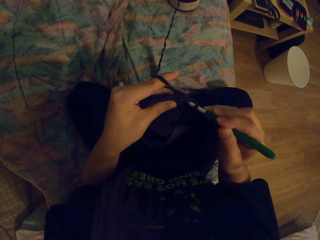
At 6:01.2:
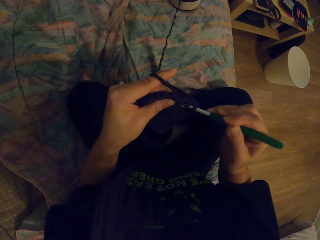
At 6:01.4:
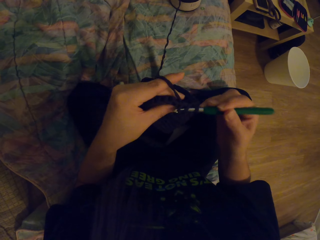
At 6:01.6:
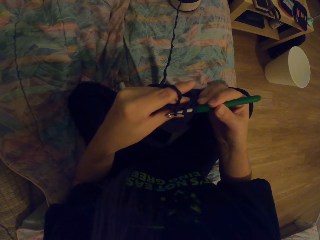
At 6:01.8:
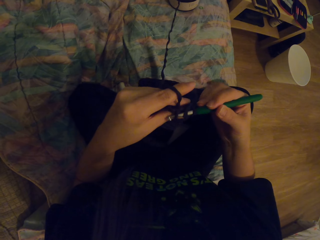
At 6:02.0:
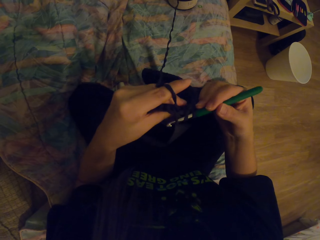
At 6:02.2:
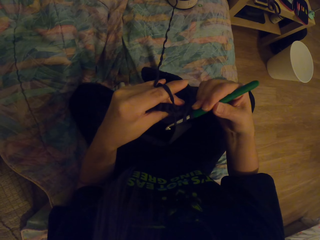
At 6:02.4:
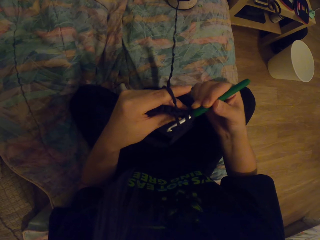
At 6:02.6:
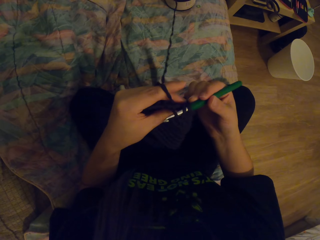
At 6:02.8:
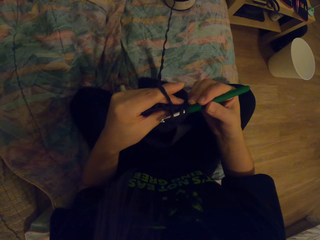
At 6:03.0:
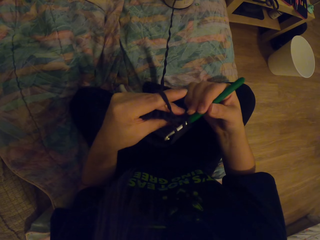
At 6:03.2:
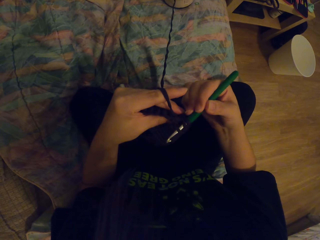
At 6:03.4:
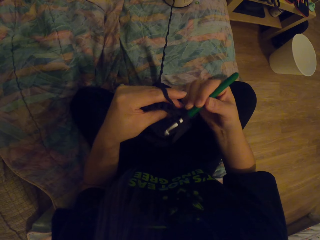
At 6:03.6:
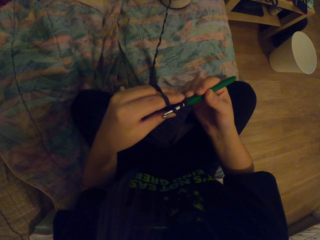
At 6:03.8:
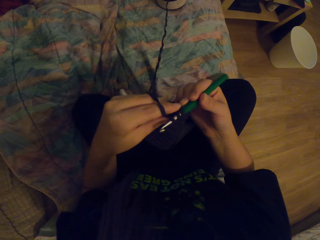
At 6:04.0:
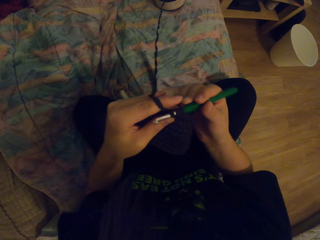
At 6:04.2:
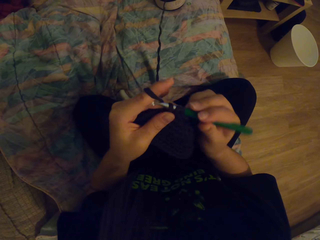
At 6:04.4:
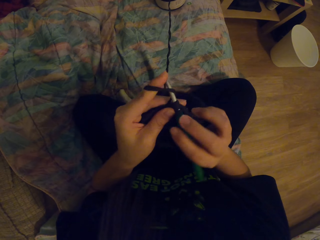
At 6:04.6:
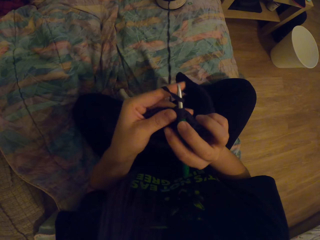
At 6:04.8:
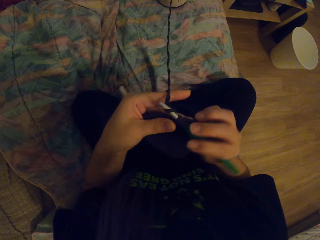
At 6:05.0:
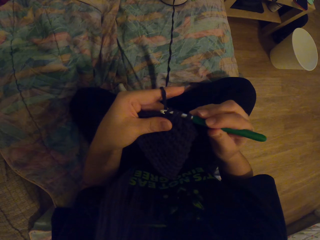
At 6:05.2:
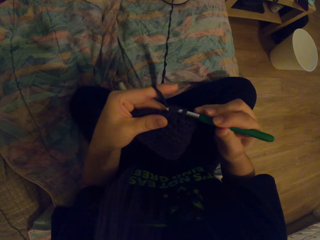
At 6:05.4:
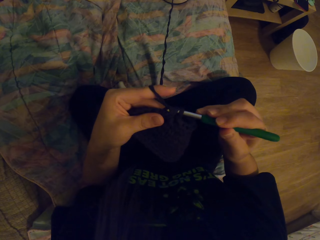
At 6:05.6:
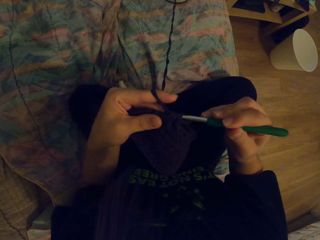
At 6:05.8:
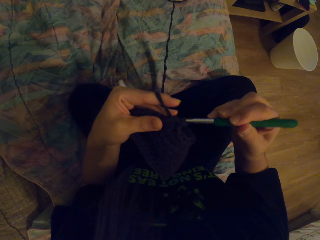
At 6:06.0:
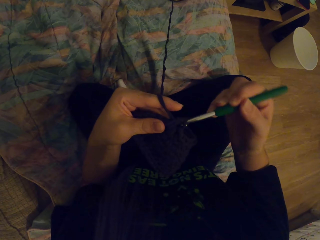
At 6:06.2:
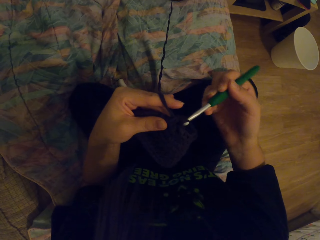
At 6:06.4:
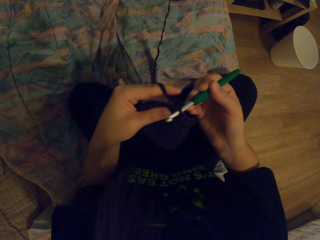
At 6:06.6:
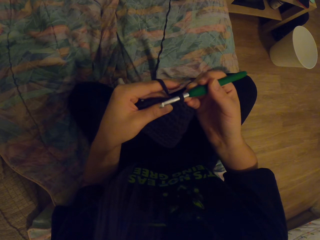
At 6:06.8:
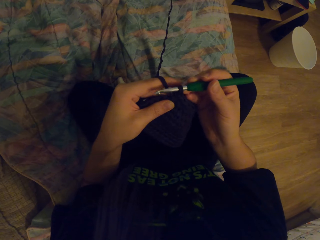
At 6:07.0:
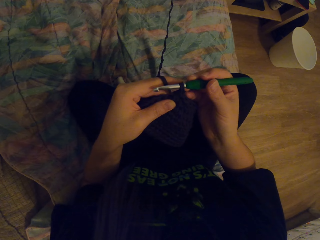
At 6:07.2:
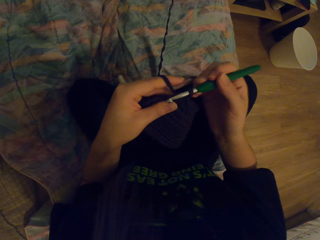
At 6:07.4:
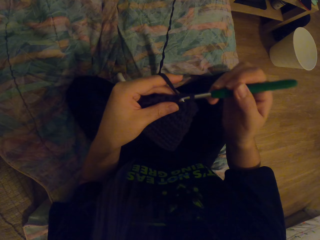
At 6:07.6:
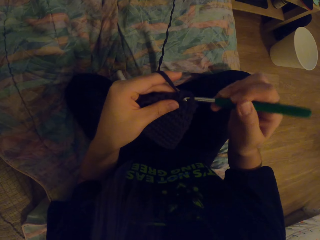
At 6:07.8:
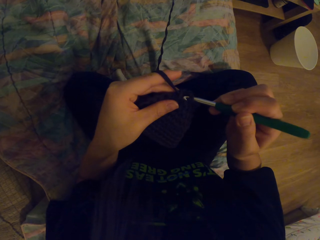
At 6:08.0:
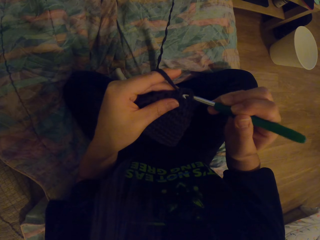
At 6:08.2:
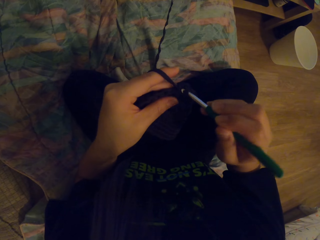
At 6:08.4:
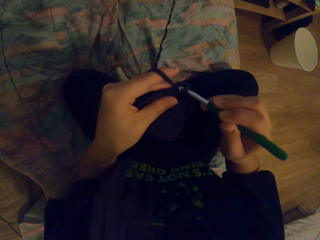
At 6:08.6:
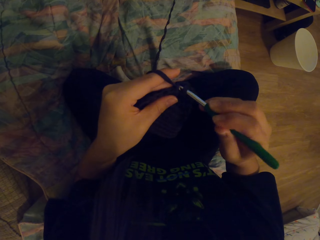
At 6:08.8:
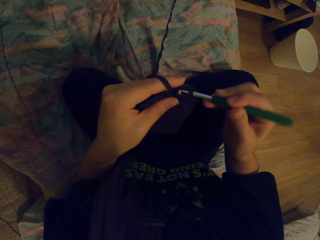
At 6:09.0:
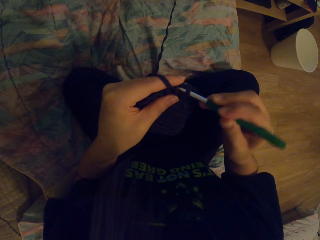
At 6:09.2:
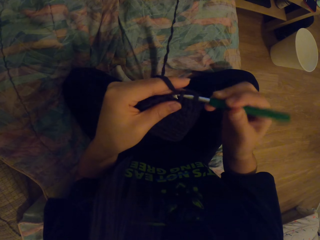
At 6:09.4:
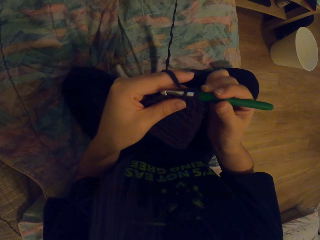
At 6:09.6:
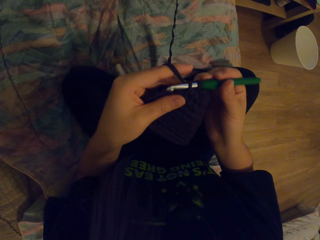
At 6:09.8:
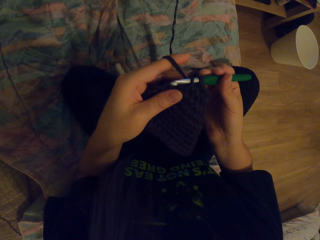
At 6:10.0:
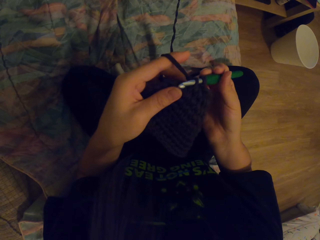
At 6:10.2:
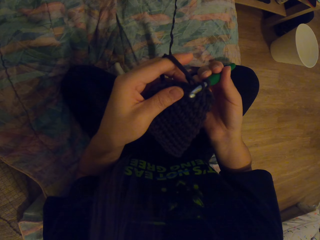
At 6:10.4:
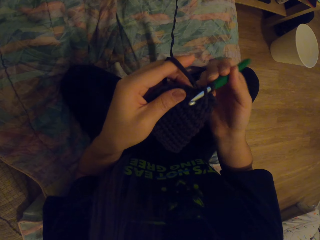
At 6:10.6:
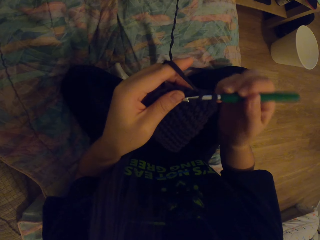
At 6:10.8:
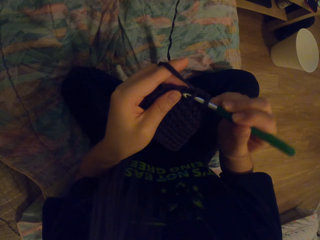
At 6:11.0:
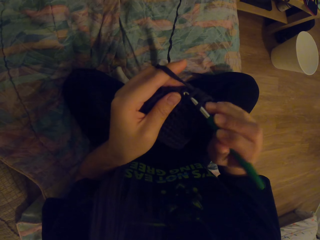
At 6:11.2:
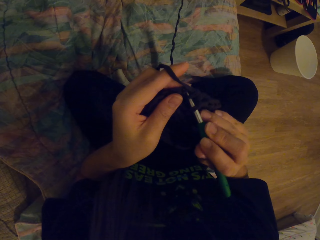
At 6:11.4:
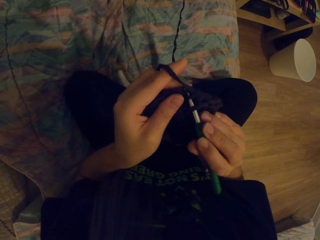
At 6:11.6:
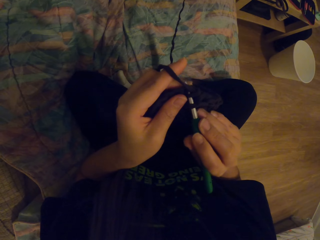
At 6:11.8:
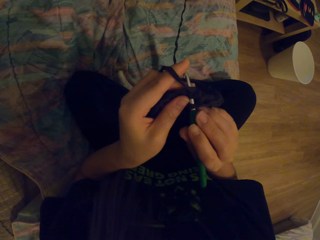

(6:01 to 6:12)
The camera wearer pulls the yarn with the hook. They crochet a garment using the yarn and the hook.

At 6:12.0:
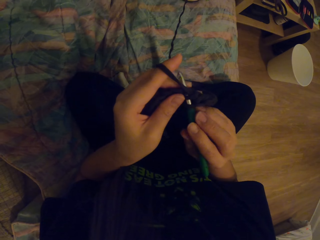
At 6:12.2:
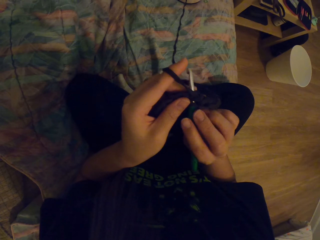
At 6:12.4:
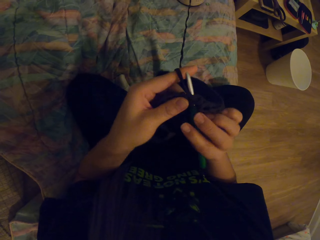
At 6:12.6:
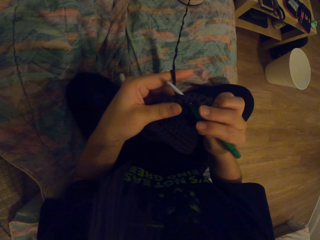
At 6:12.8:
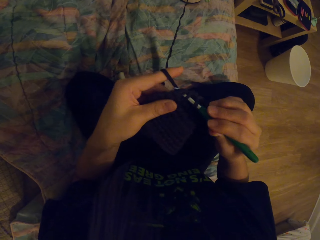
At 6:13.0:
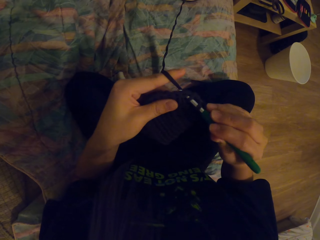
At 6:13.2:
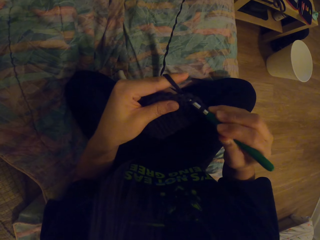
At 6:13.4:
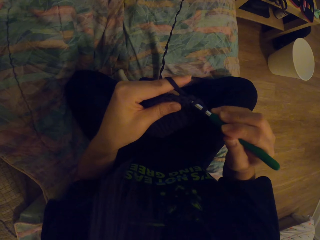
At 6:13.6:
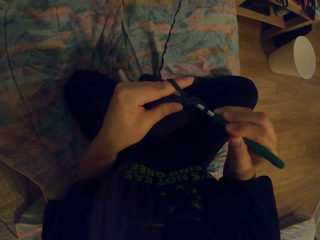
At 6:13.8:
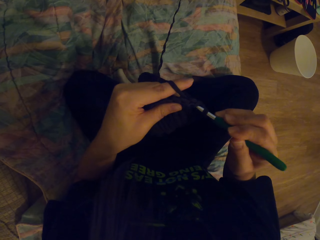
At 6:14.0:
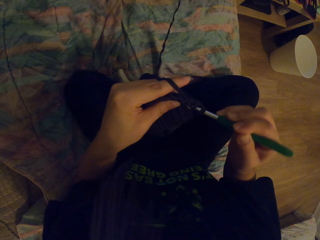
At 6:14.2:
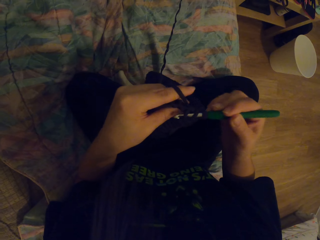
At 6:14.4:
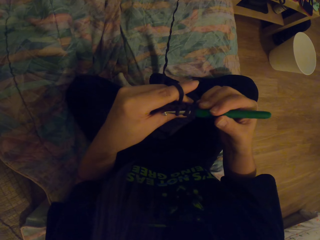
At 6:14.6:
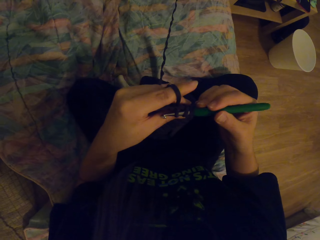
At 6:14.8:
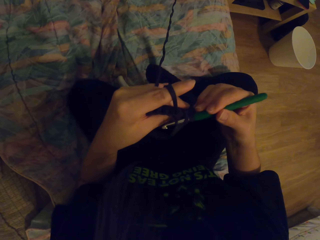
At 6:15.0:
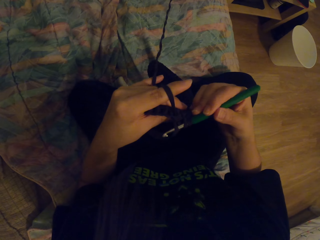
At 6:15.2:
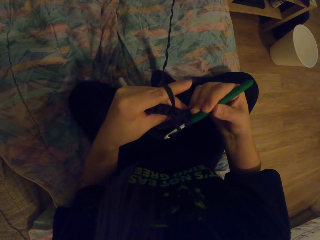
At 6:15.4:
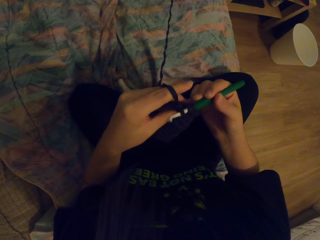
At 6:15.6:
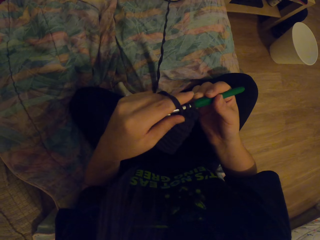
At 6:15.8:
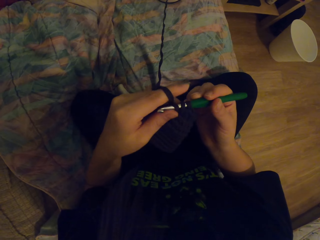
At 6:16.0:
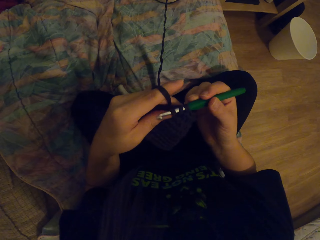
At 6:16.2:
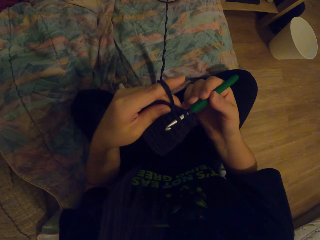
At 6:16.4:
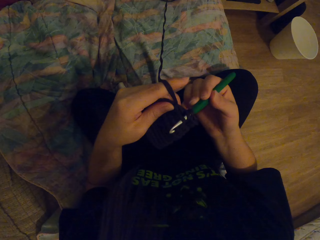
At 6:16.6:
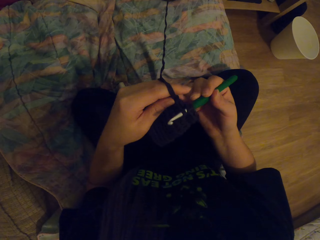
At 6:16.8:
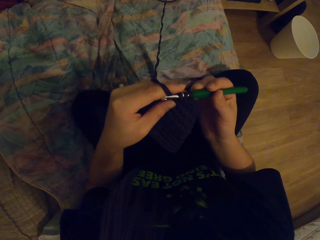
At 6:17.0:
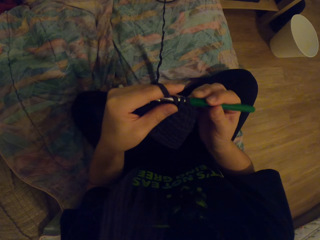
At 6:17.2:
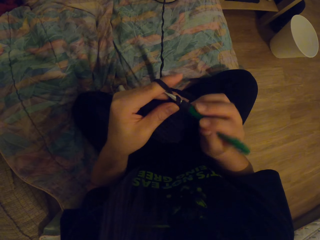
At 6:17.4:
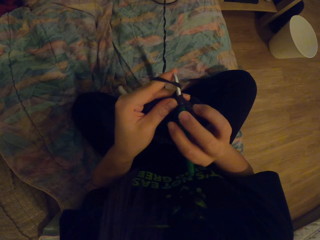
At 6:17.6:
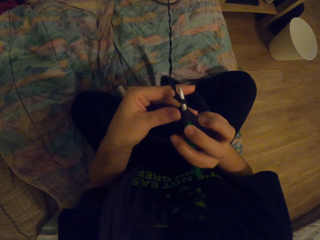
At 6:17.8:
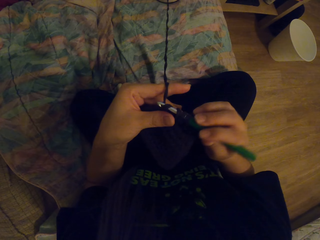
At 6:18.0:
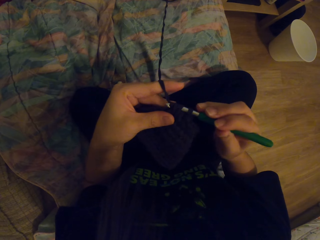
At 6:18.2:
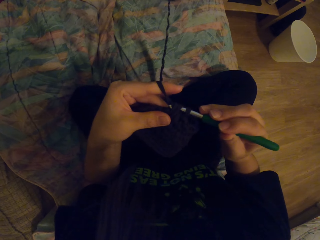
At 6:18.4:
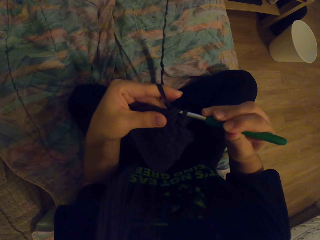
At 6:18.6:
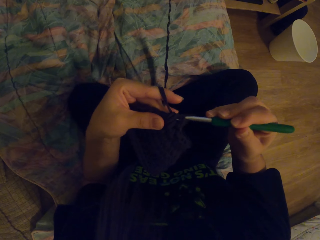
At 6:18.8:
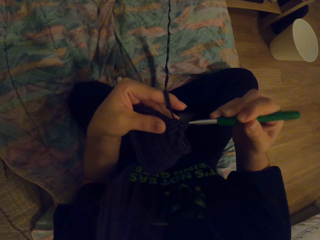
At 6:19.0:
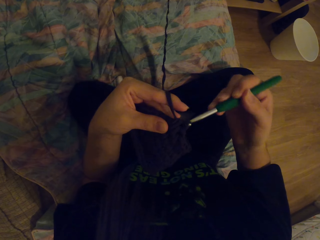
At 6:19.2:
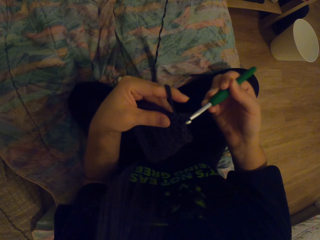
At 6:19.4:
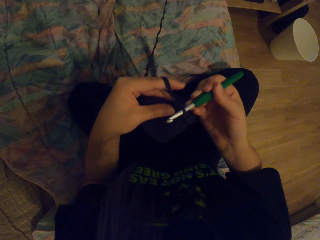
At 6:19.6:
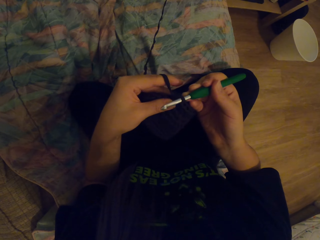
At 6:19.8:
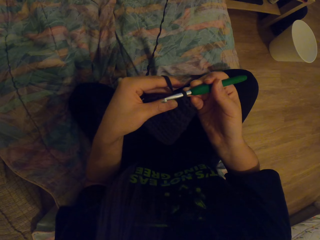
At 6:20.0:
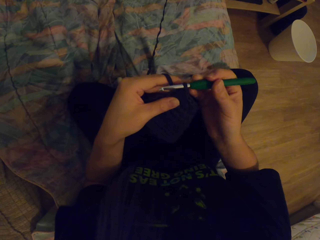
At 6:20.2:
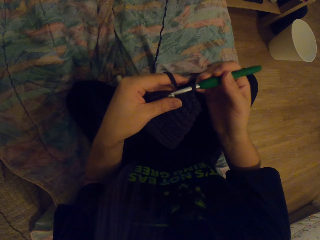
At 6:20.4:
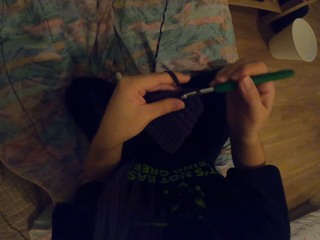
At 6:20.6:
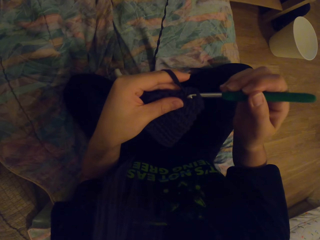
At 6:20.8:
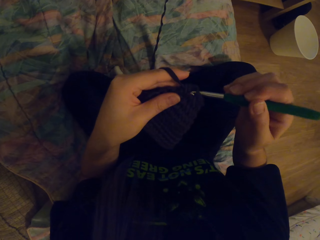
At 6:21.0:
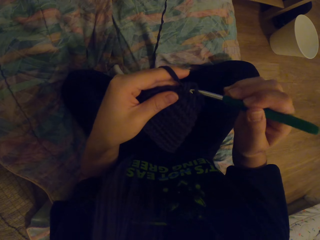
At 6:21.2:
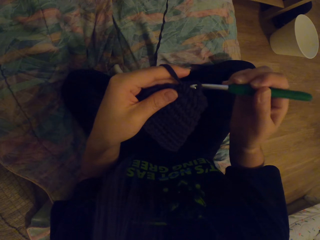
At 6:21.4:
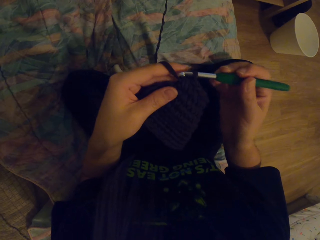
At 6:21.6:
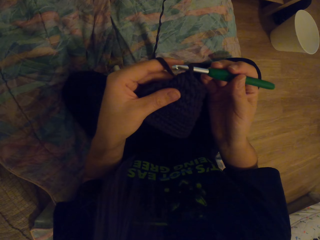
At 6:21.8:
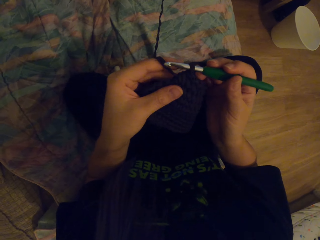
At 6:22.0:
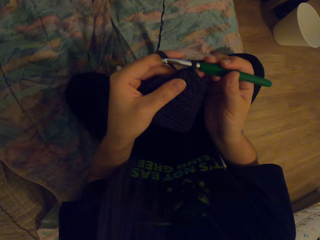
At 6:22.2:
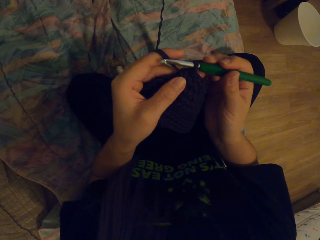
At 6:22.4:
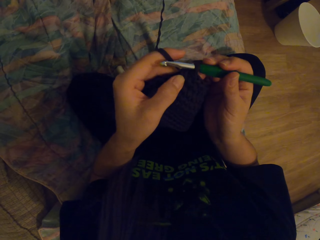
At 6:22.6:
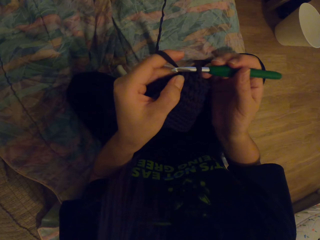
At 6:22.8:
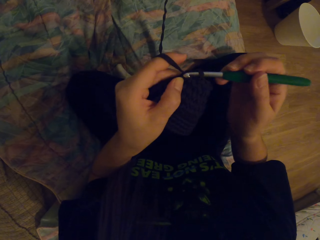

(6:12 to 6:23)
The camera wearer pulls the yarn with the hook. They crochet a garment using the yarn and the hook.
